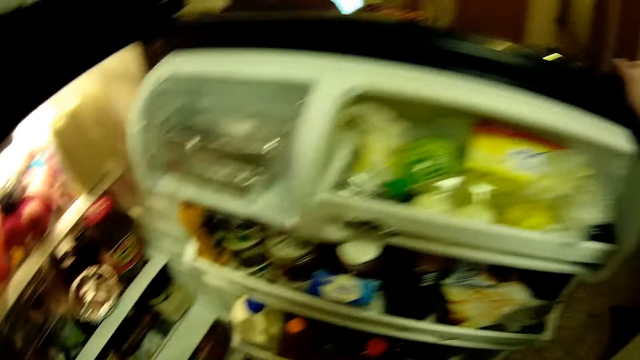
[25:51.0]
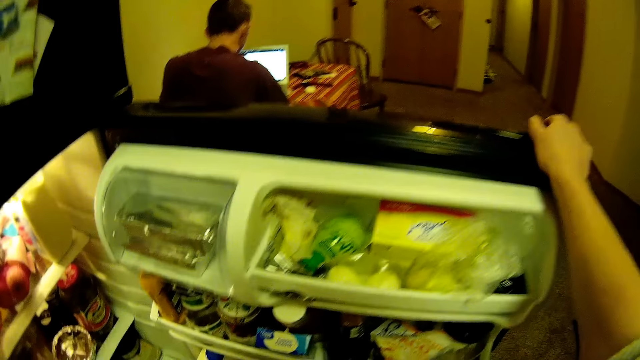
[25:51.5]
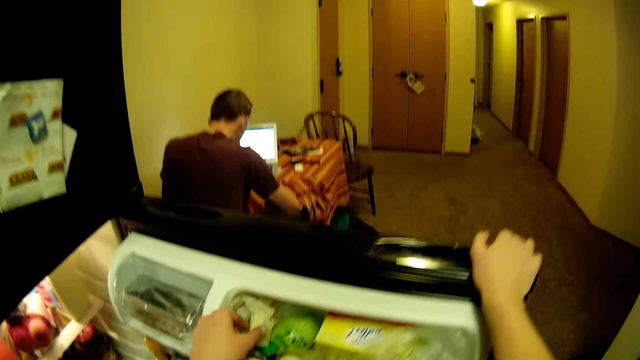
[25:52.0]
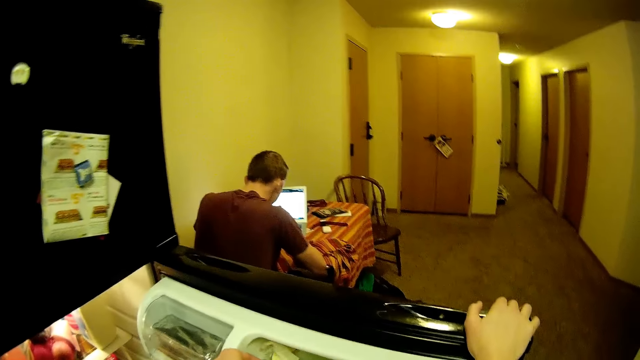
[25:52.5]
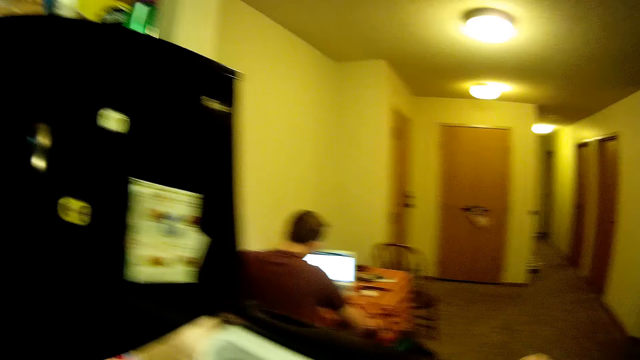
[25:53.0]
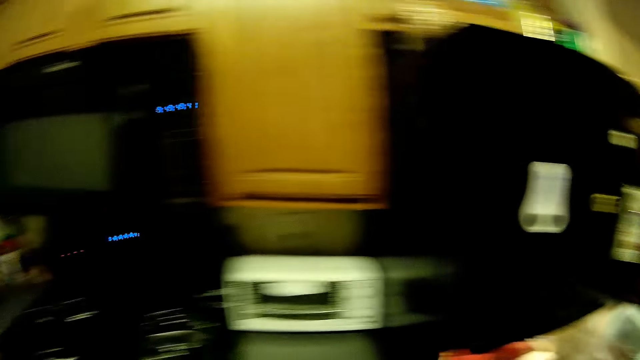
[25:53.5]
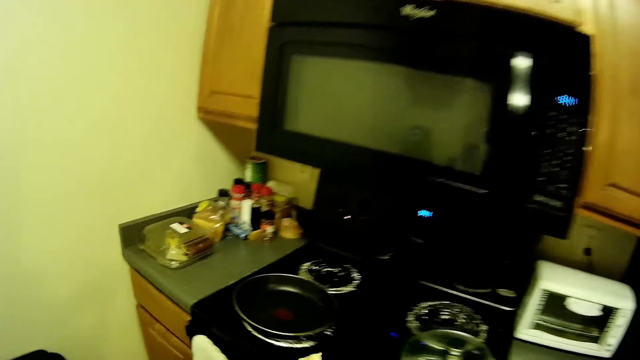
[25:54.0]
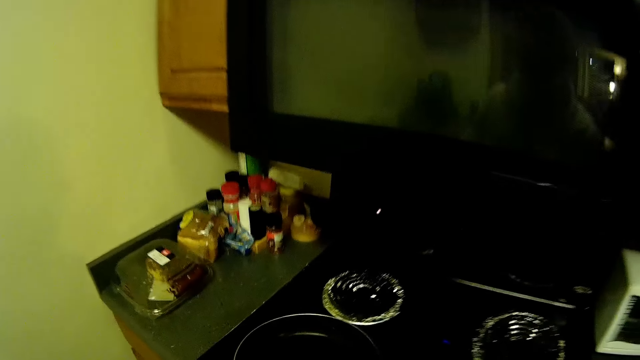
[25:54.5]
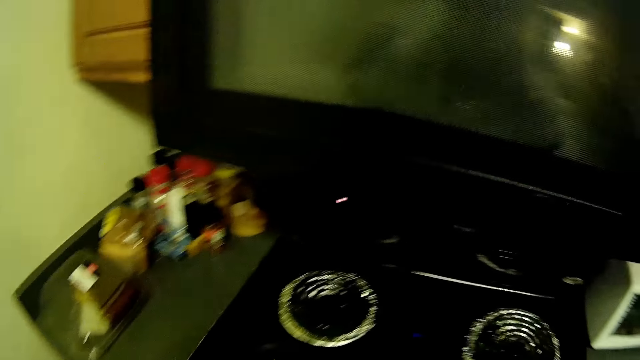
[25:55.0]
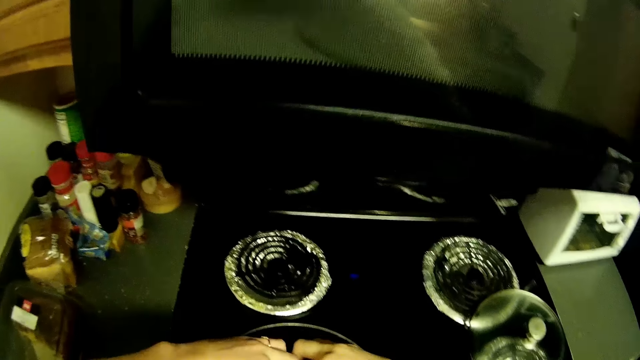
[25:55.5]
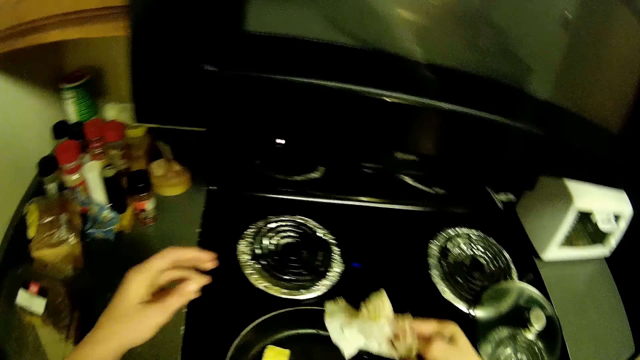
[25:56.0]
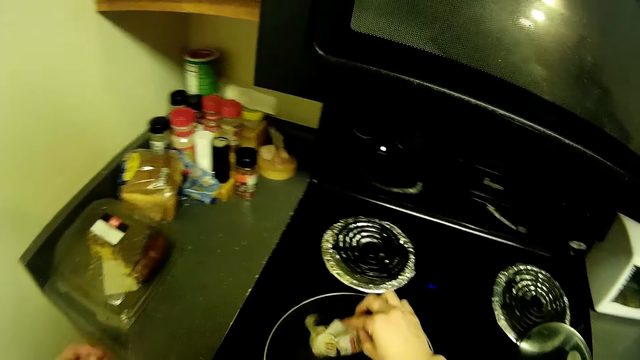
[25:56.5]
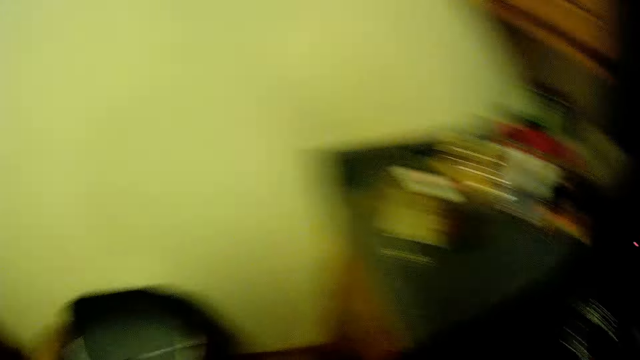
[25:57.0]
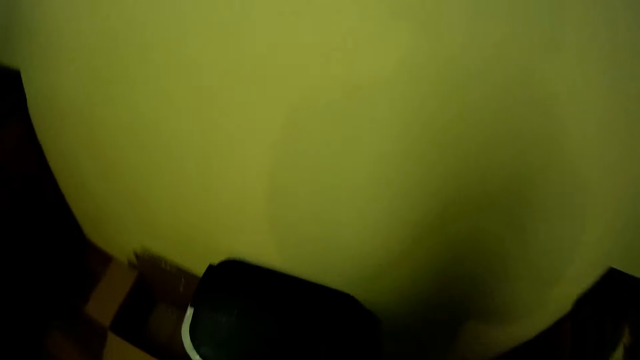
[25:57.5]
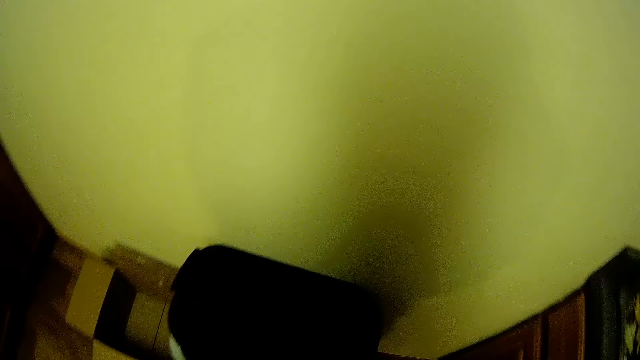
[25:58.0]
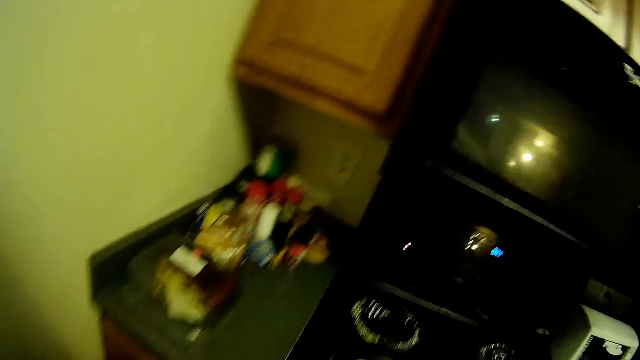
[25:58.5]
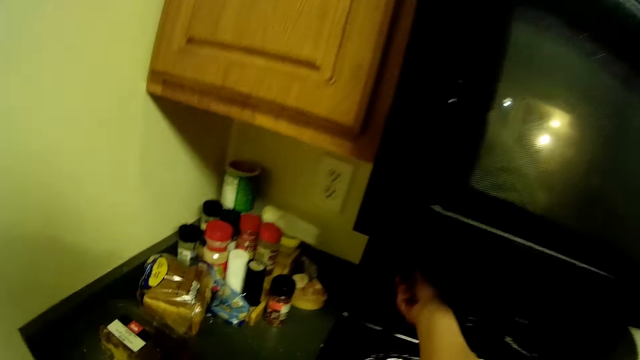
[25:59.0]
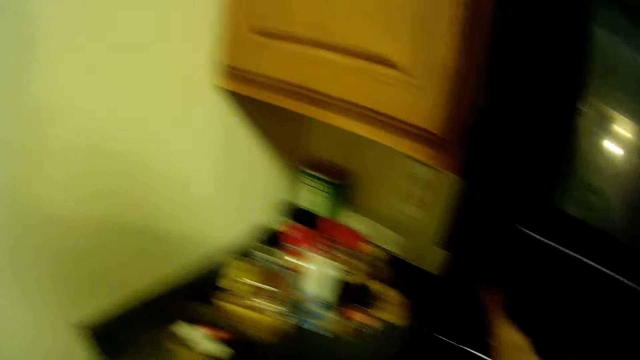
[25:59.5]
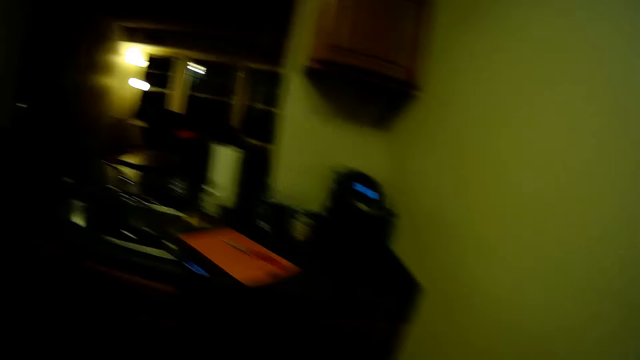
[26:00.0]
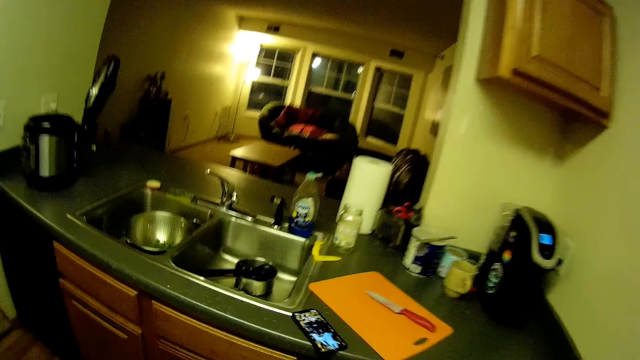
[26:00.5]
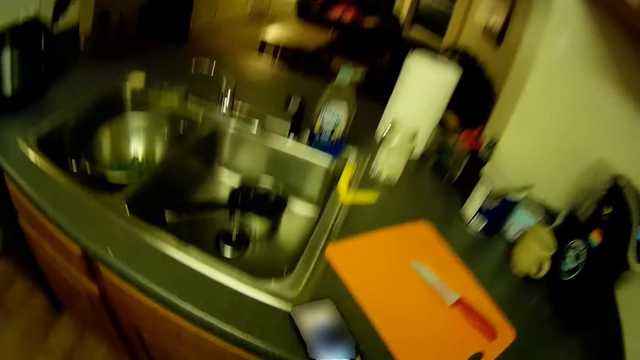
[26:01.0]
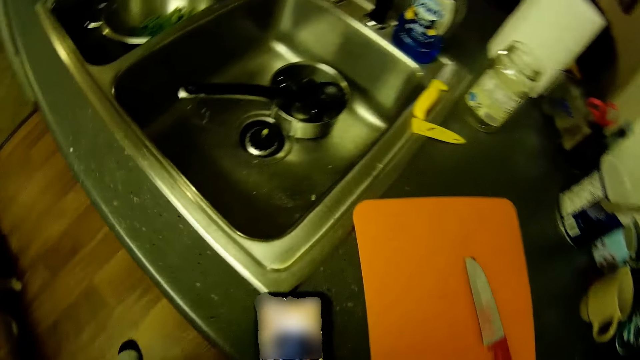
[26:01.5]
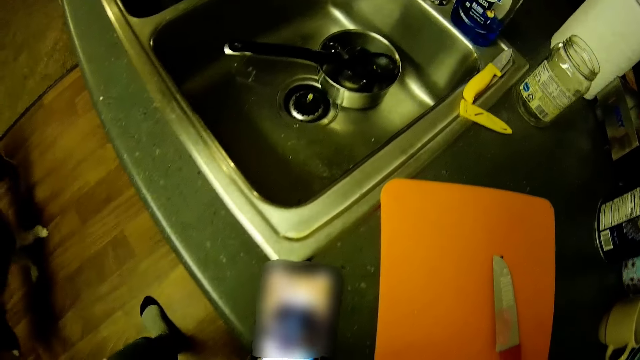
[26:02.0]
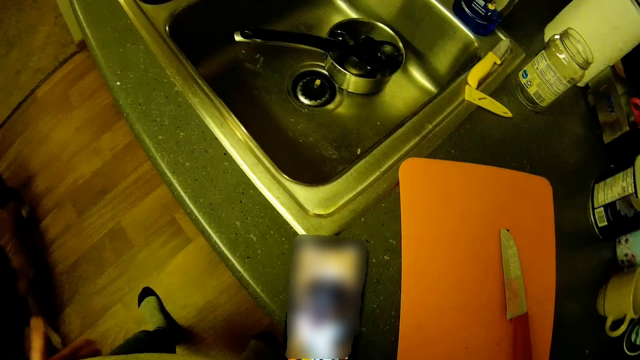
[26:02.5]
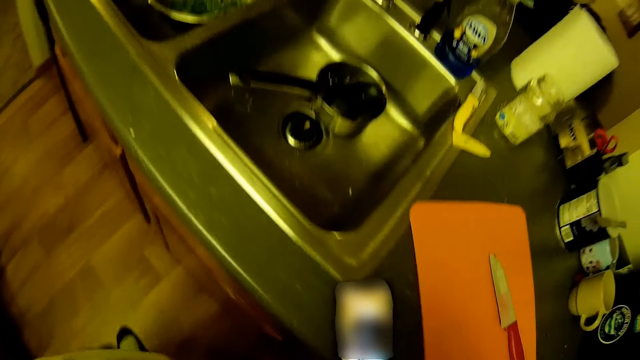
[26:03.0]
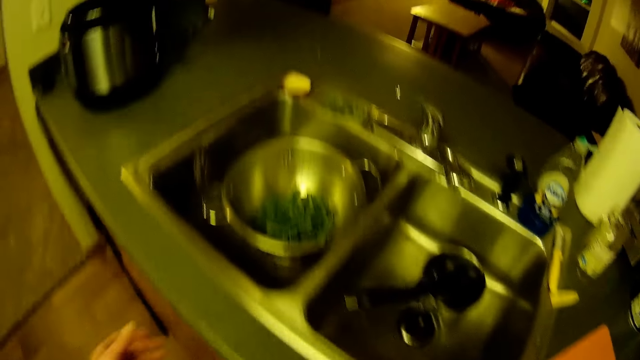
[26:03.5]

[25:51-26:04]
The camera wearer picks up a cabbage from the fridge door with her left hand. She turns to the cooker. She puts the cabbage in her left hand into the pan on the cooker. She opens the litter bin lid. She turns to the cooker. She puts on the cooker switch with her right hand. She turns to the sink. She operates the phone.

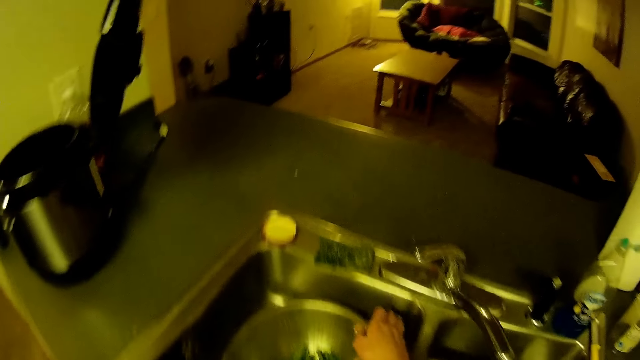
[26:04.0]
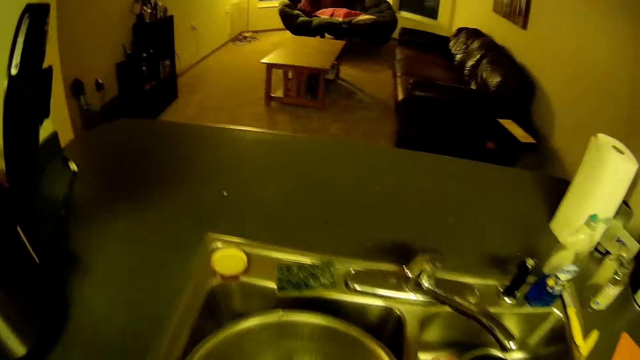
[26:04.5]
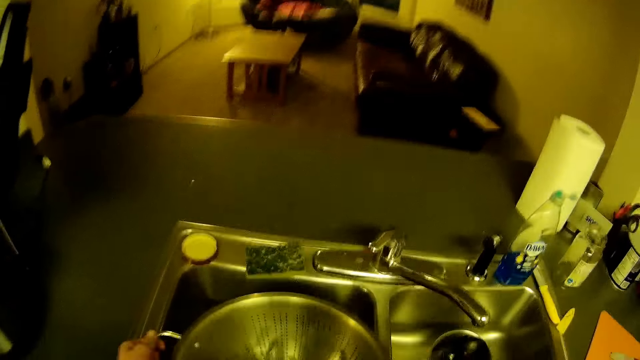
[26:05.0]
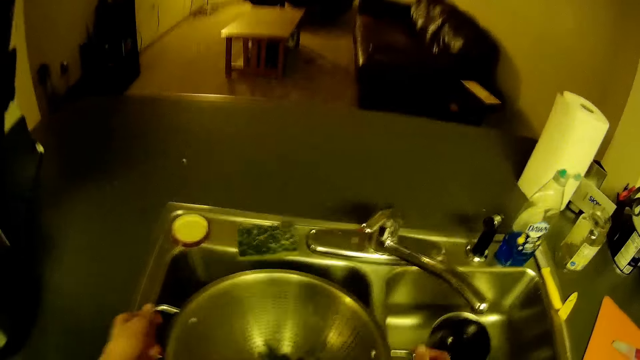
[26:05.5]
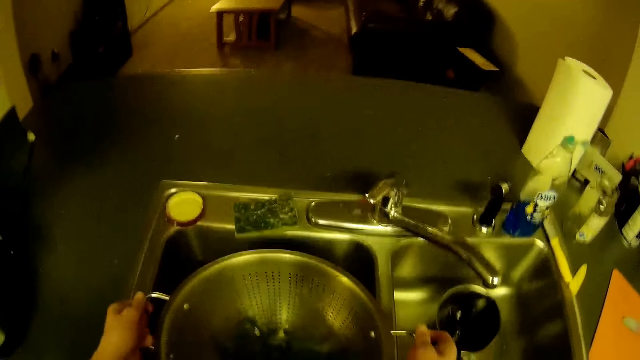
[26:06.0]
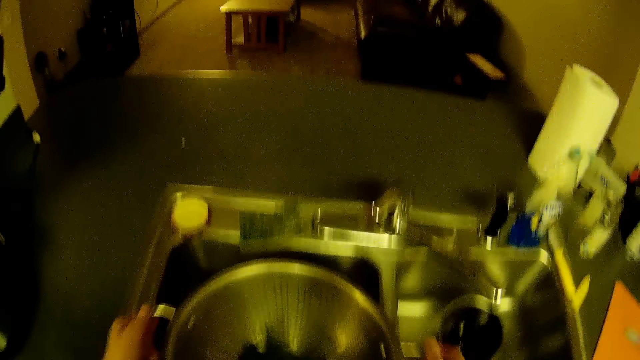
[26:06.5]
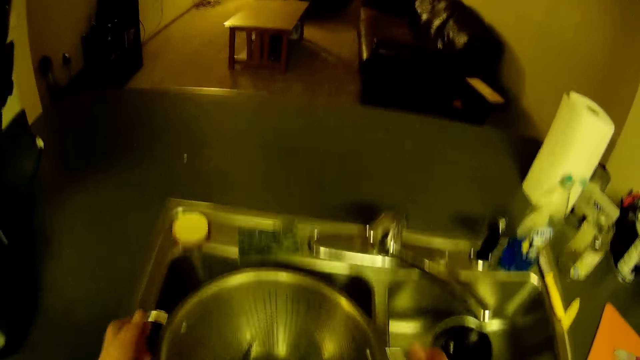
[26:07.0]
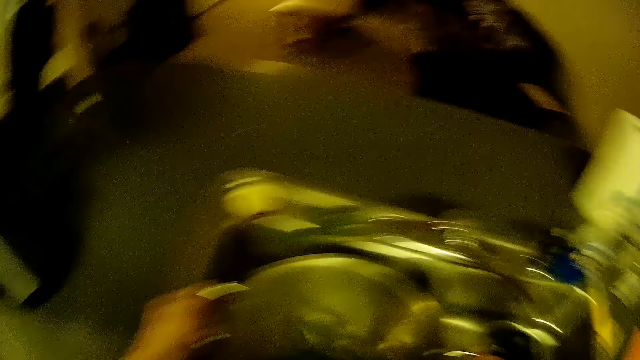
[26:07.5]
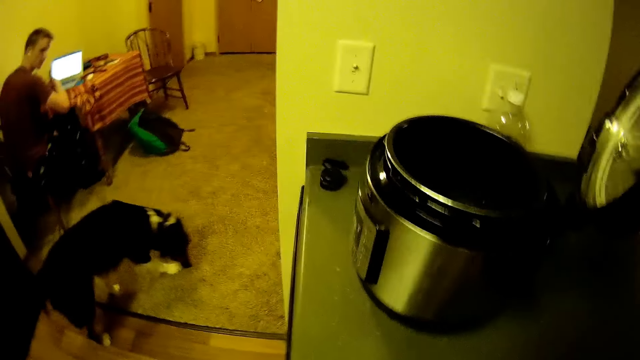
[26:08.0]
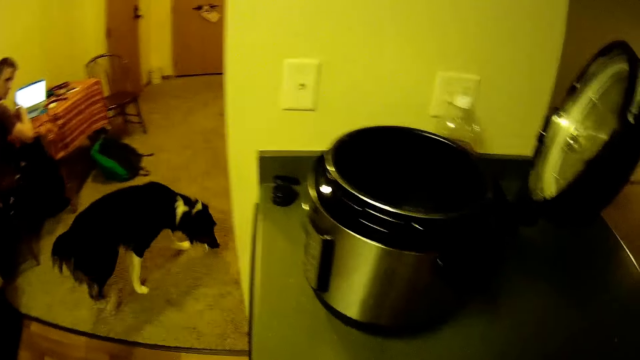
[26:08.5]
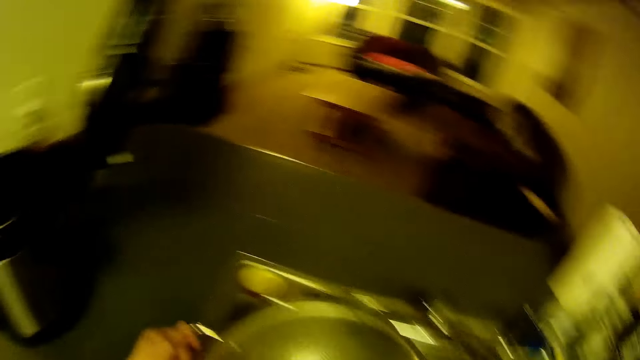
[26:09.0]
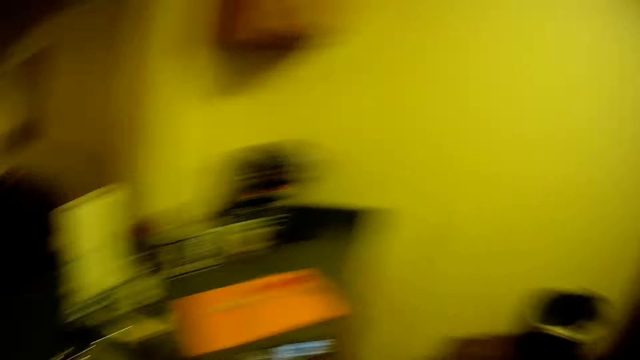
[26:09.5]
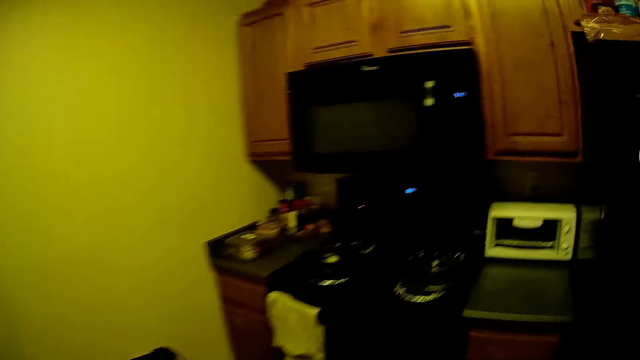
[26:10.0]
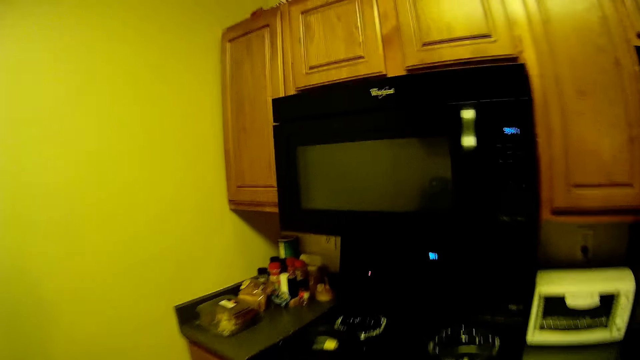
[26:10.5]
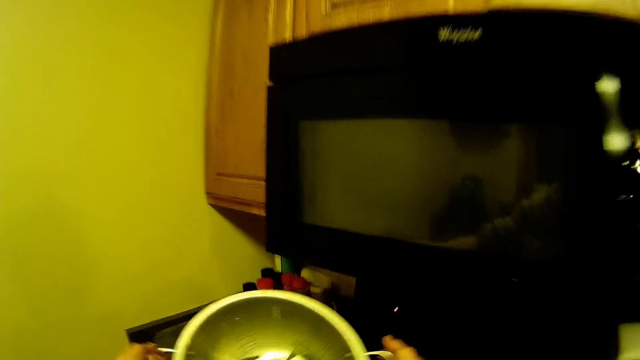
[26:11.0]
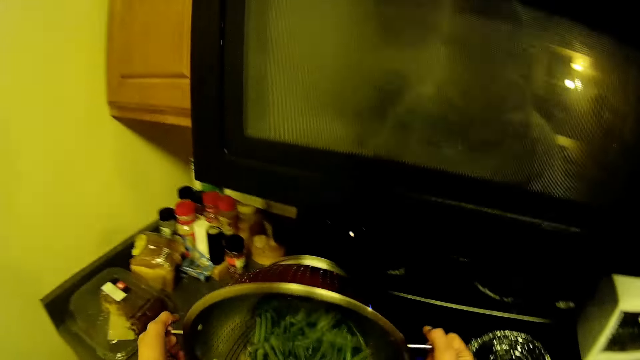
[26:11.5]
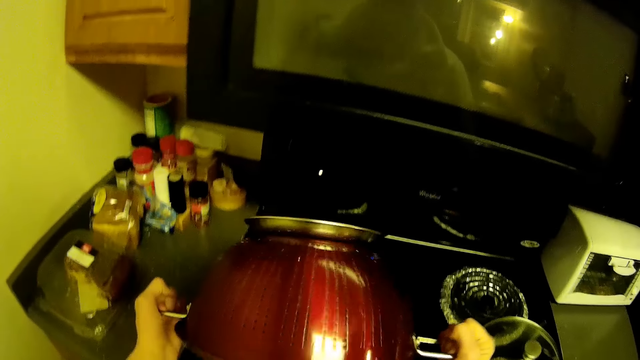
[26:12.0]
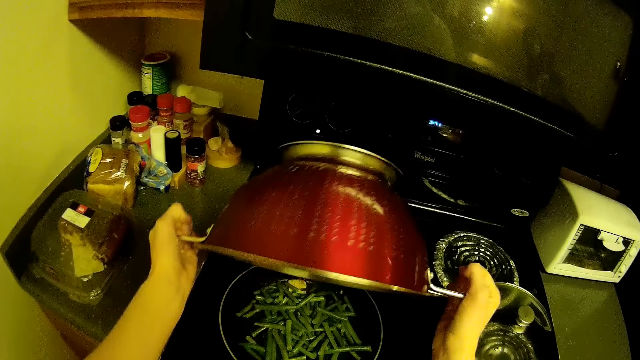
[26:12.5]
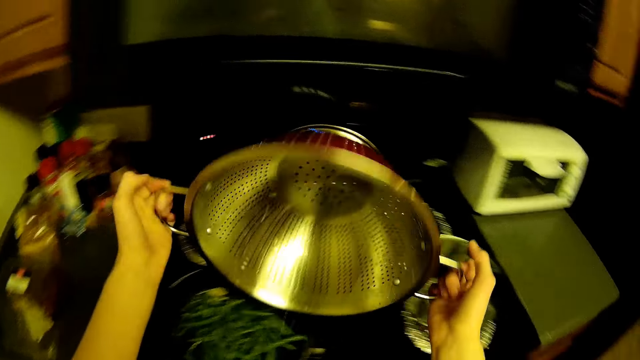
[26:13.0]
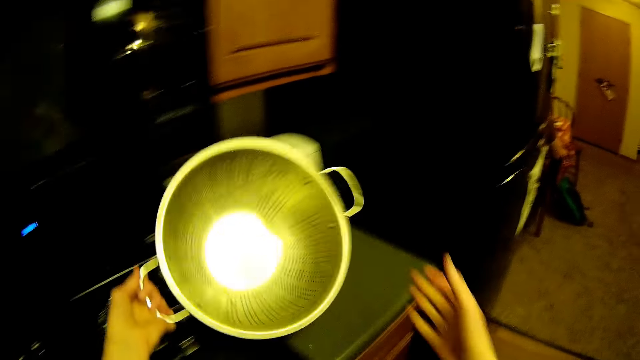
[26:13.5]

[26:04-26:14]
The camera wearer picks up the stainless bowl of veggies from a sink in the kitchen with her hands. She shakes the stainless bowl of veggies in her hands. She looks at the dog. She turns to the cooker. She pours the veggies into the pan on the cooker with her hands. She removes her right hand from the handle of the pan.
